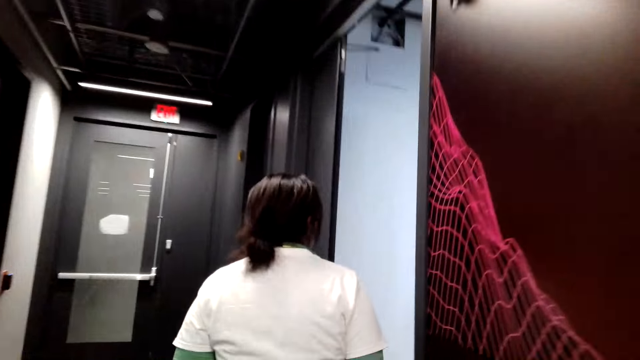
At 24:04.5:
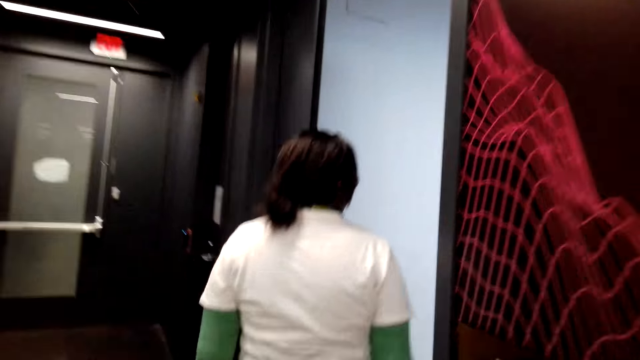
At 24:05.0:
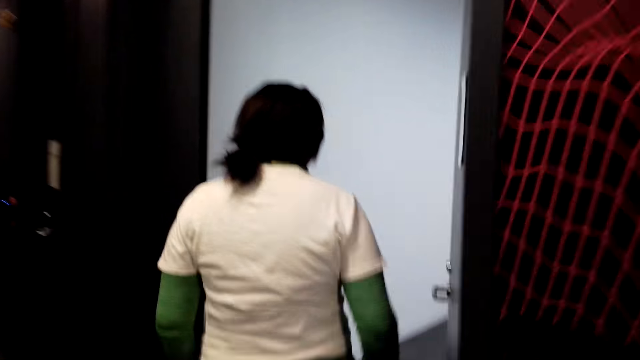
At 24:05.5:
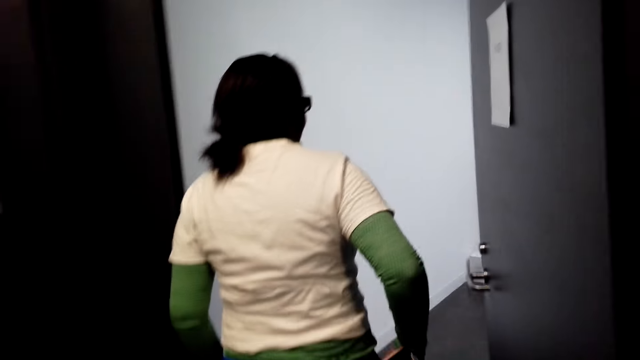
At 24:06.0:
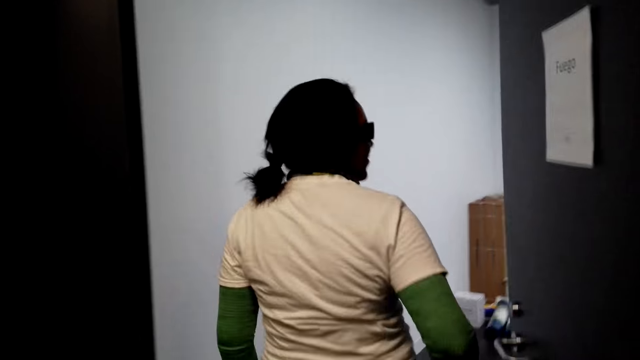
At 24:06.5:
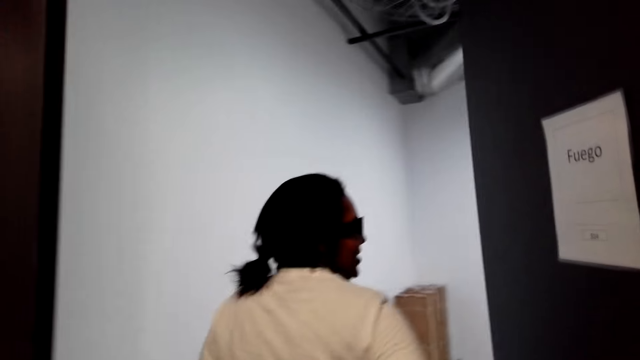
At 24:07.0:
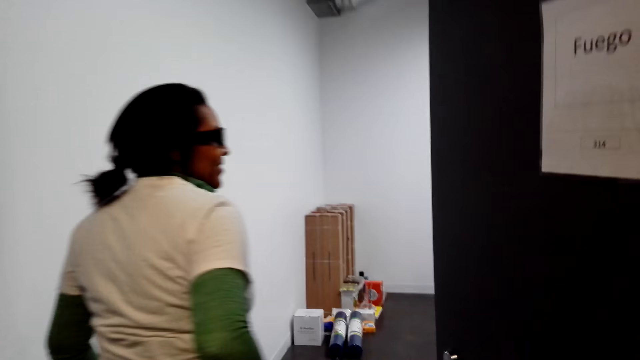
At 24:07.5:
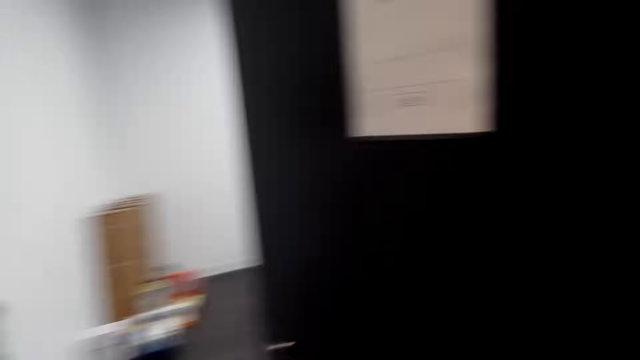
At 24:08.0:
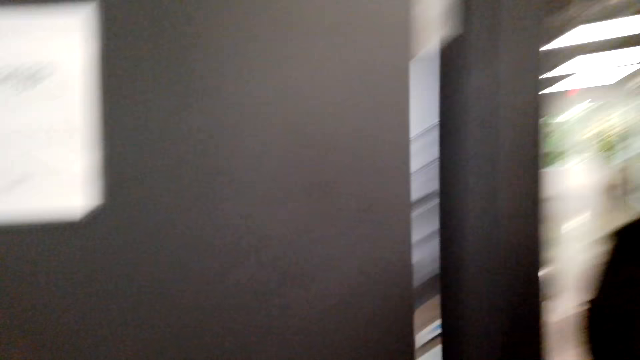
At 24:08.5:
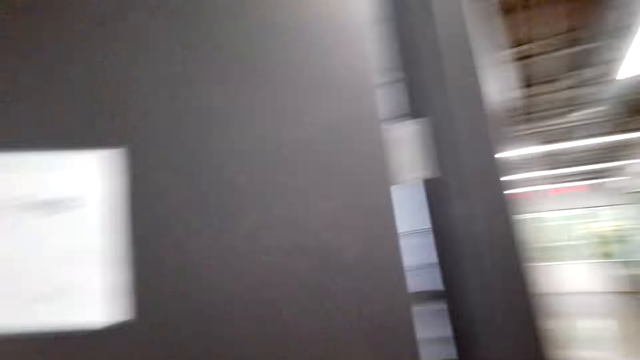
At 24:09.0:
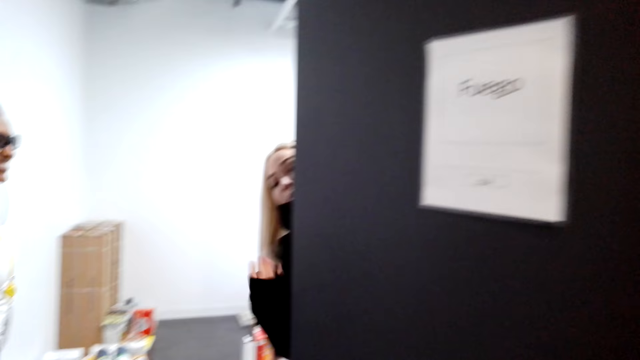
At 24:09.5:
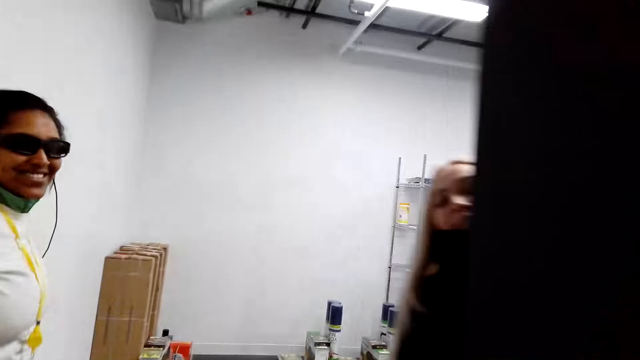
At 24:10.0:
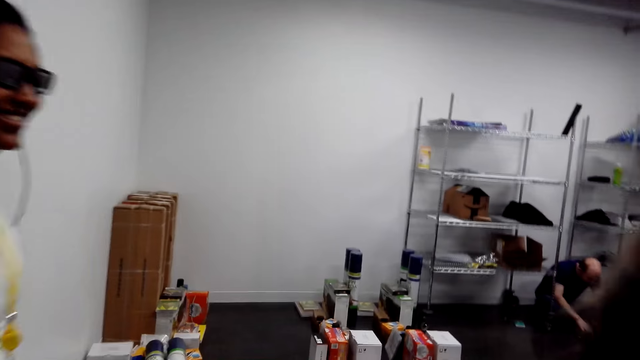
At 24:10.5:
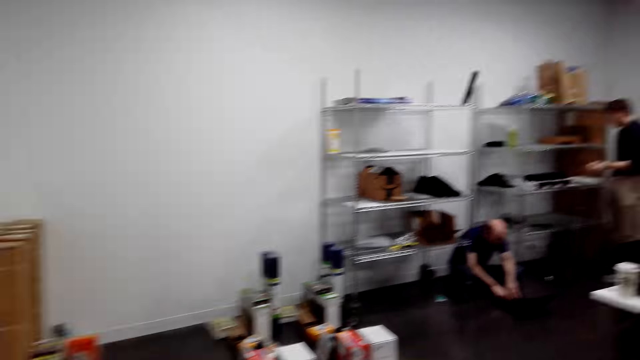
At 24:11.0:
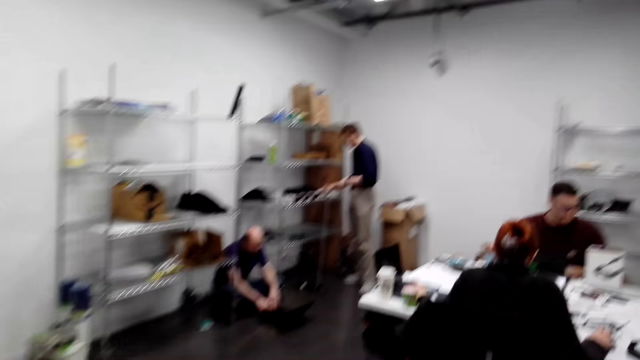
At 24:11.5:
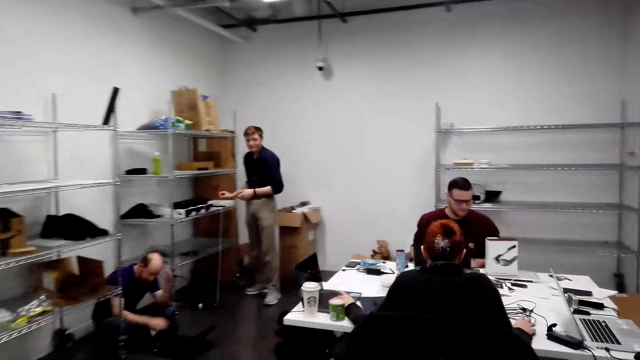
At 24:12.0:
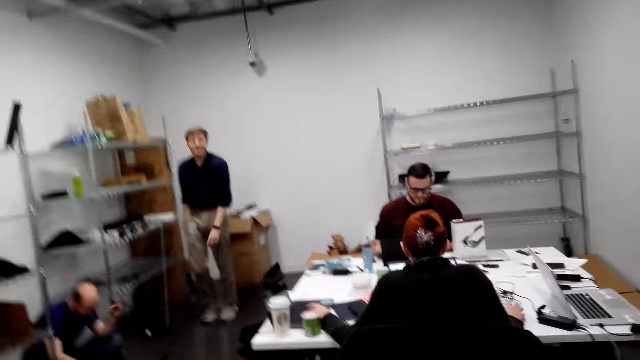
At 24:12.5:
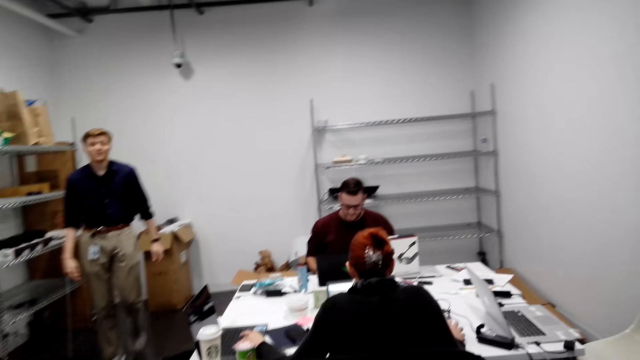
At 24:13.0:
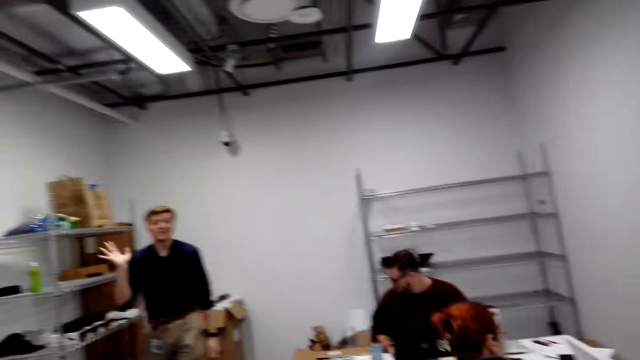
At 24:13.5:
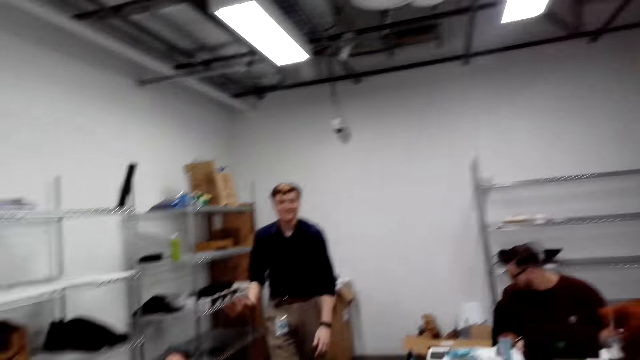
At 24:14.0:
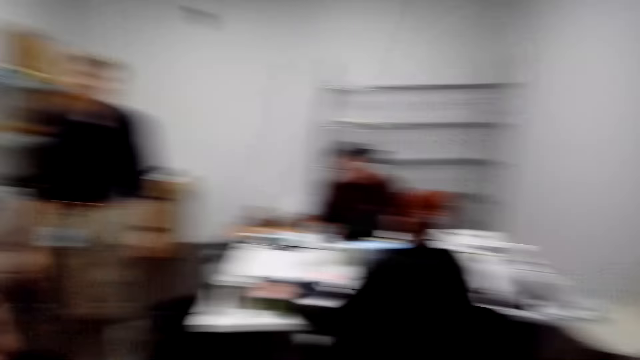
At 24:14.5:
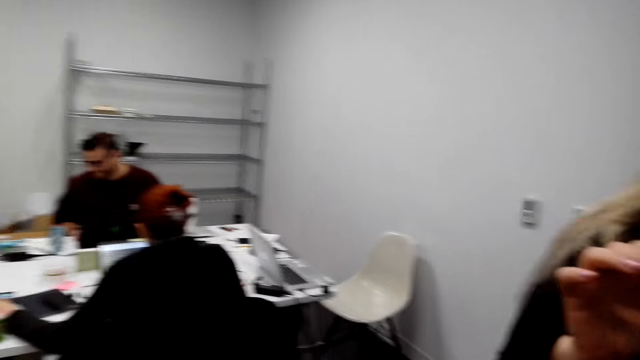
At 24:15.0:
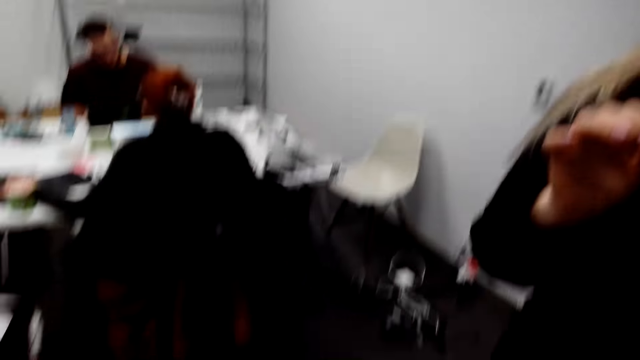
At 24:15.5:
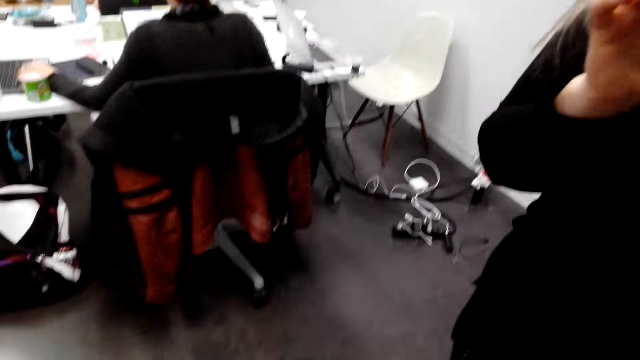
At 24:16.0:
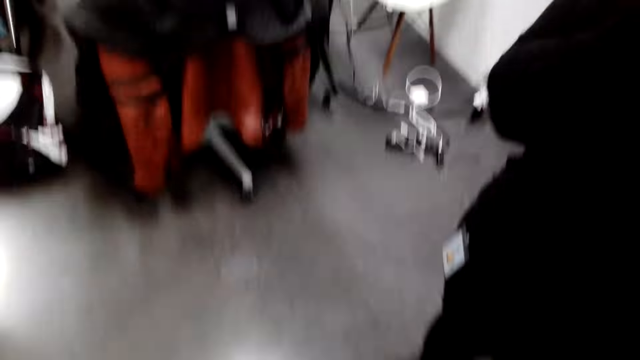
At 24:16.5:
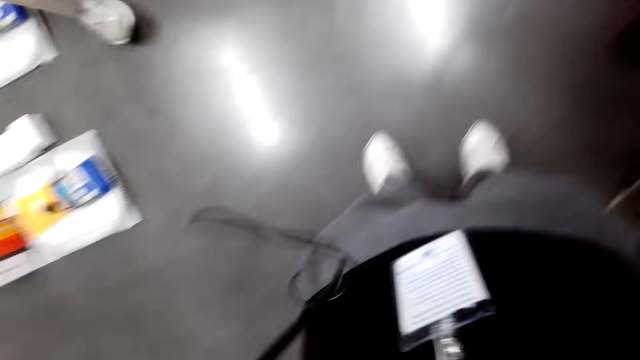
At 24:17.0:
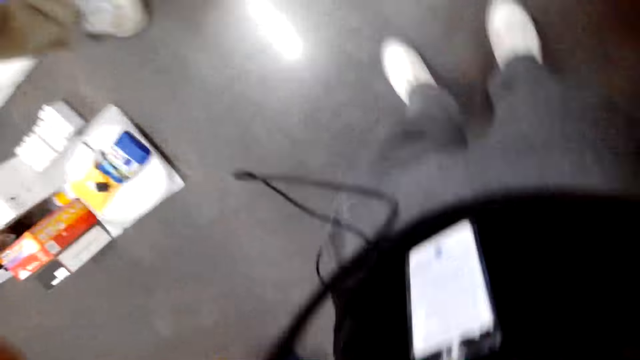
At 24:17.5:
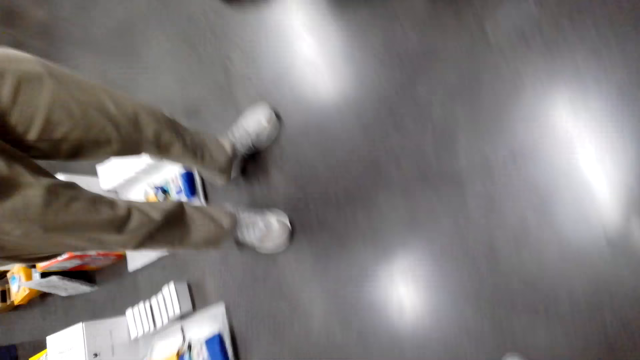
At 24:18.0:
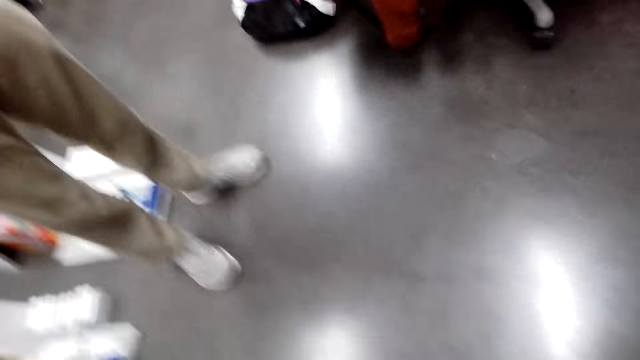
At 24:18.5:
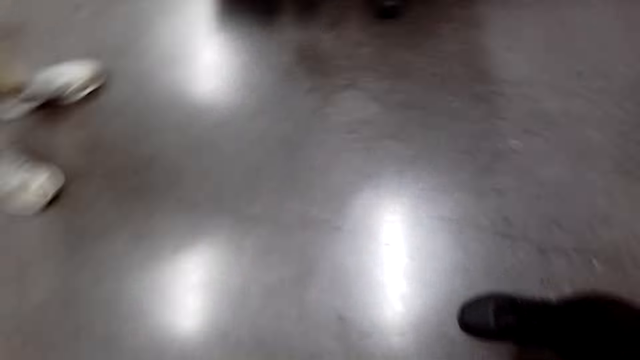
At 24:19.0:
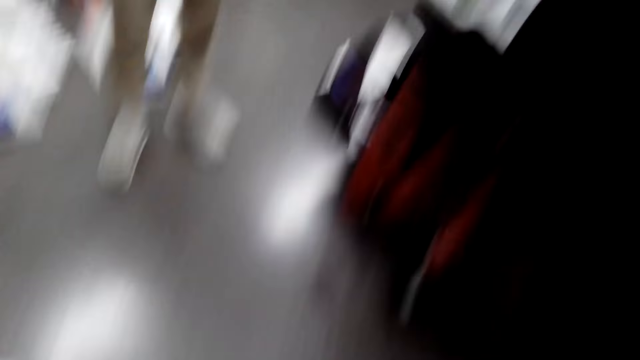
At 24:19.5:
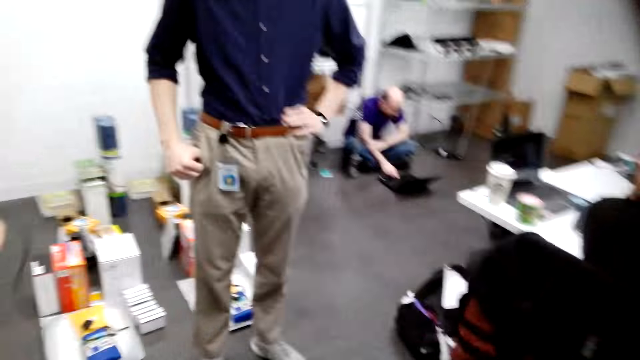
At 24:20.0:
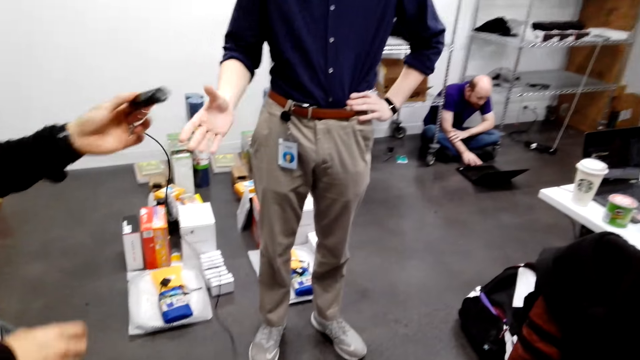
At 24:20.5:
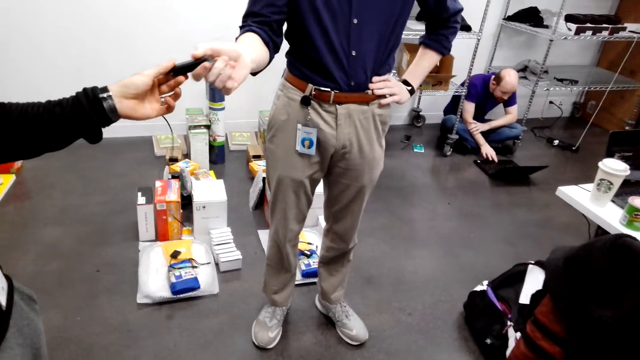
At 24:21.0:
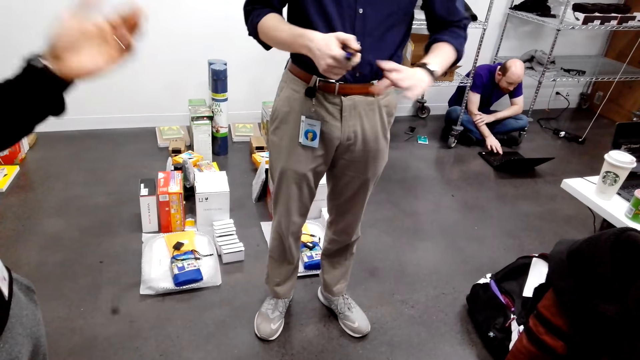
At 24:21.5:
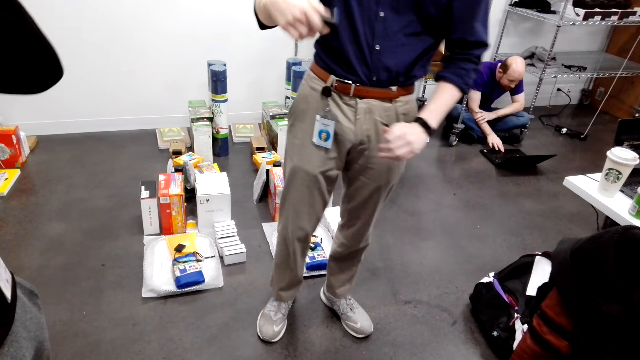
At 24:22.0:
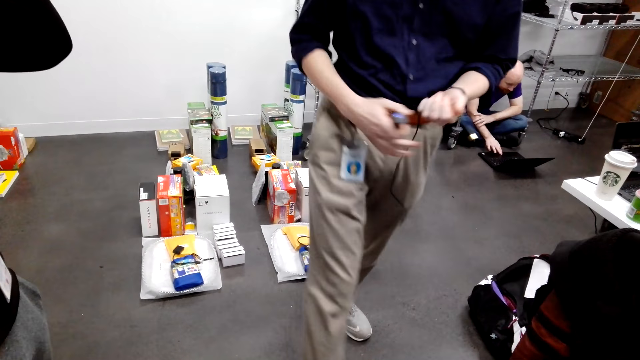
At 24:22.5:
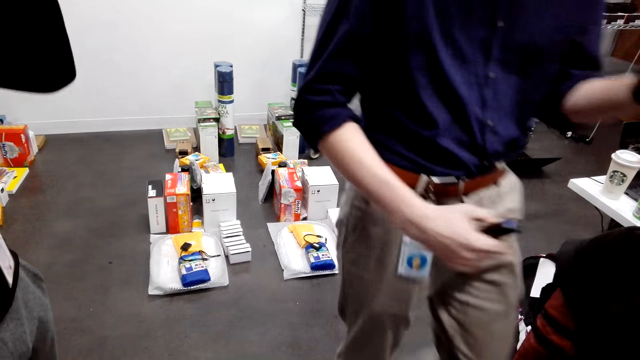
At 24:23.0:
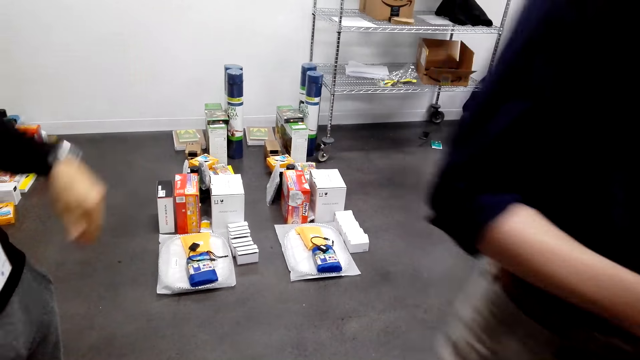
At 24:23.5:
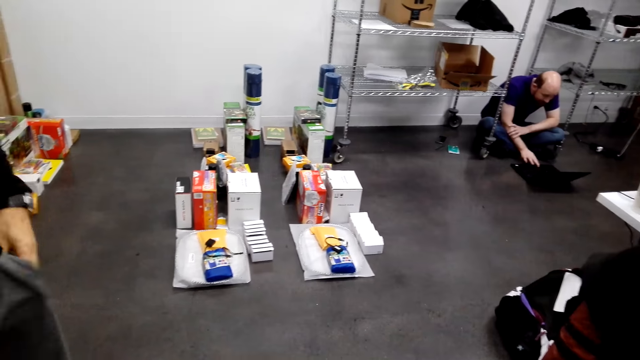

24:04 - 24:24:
A woman speaks to the camera wearer. The camera wearer speaks to the woman. They enter a room. A person opens the door. The woman walks to a room. Another person waves. The camera wearer looks around. They give something to a man. The man walks away.
